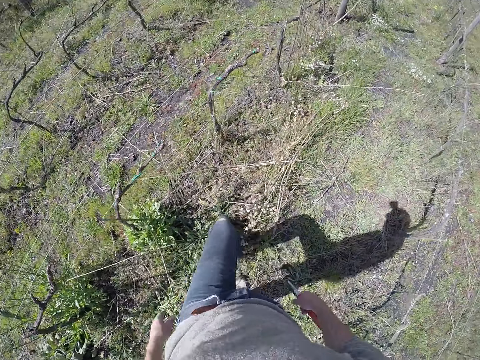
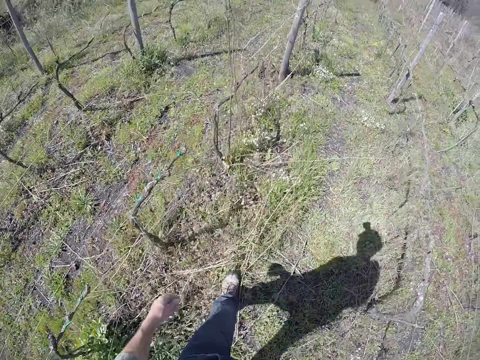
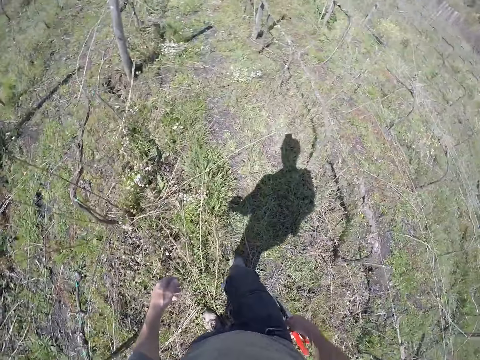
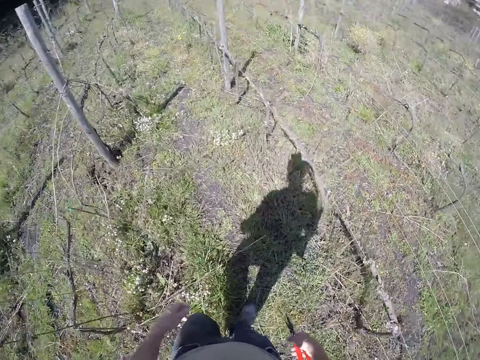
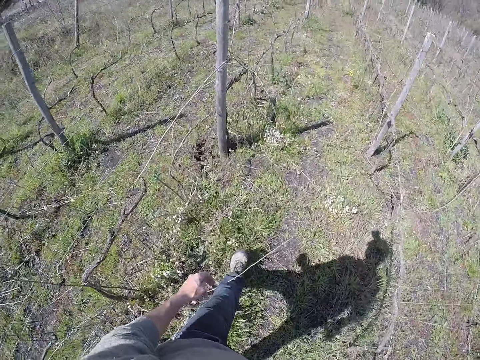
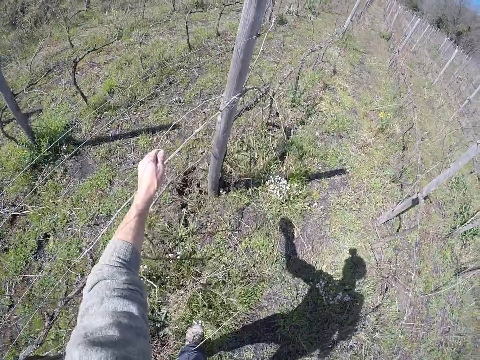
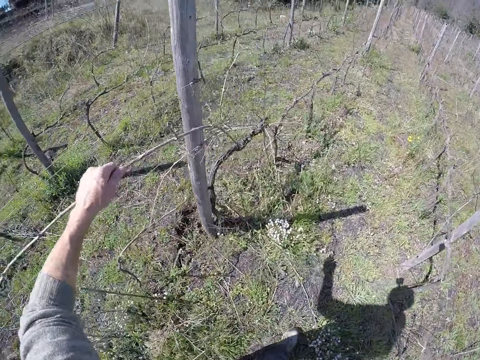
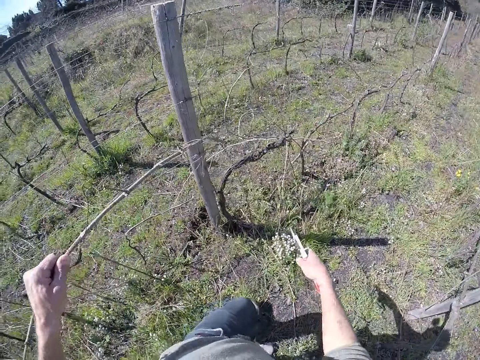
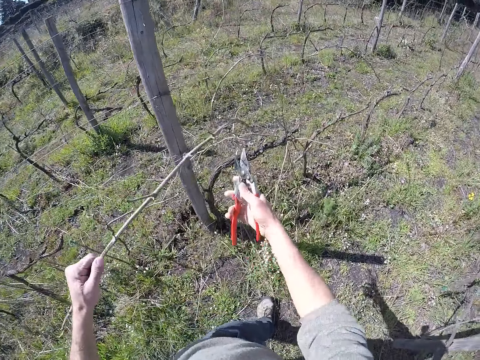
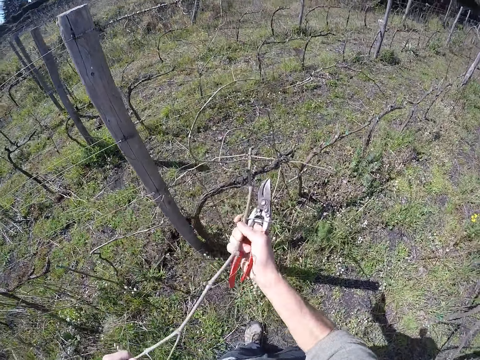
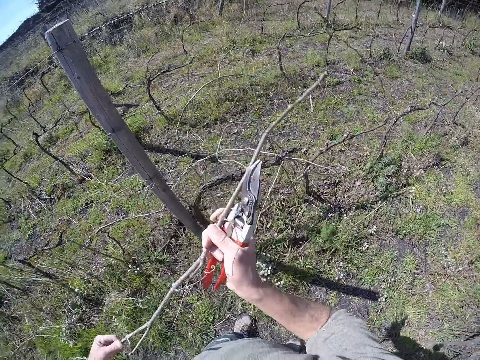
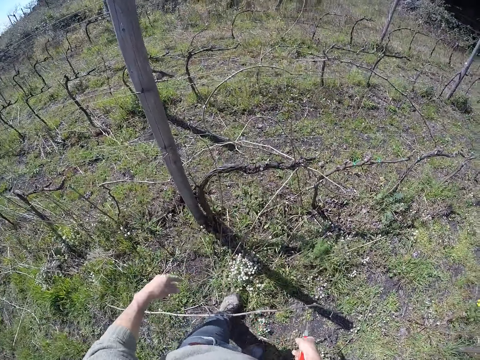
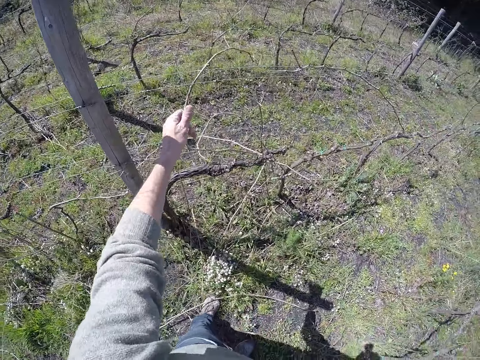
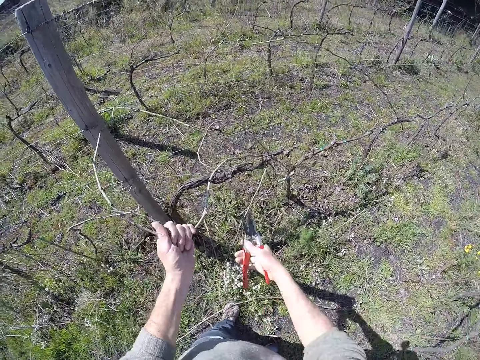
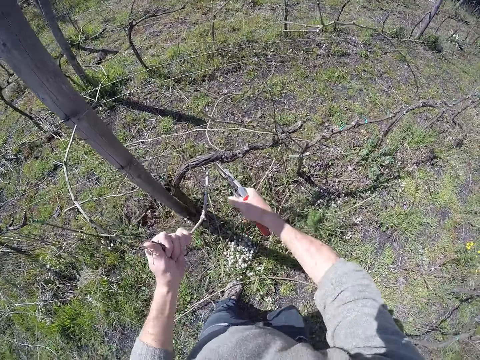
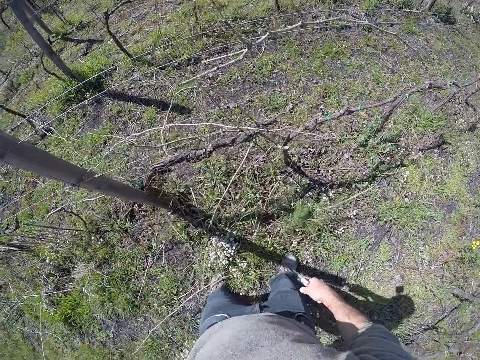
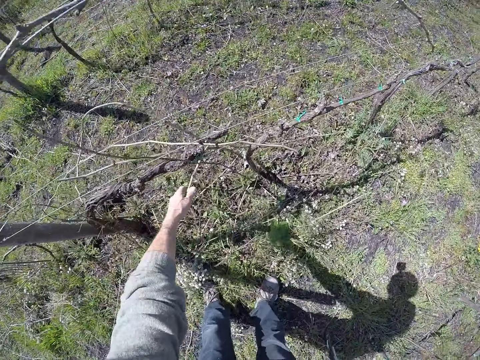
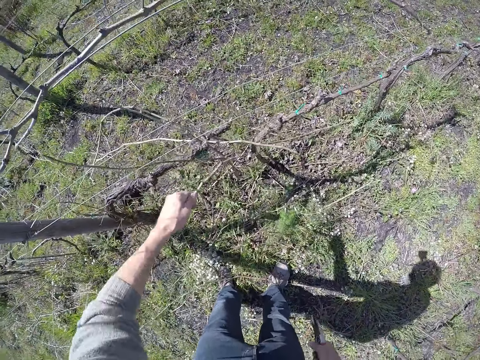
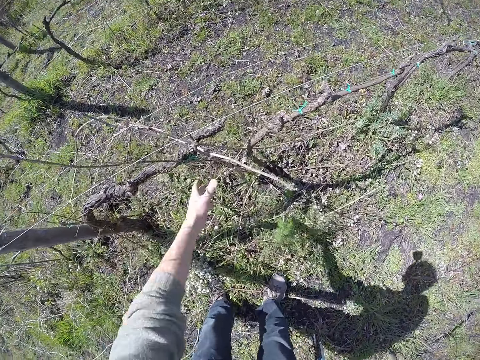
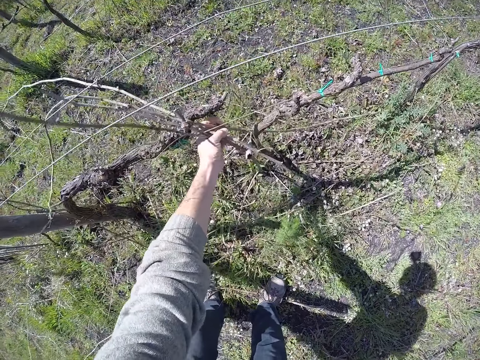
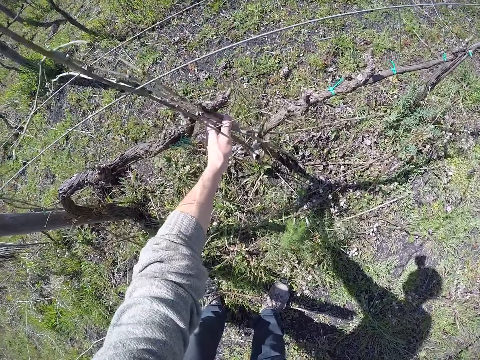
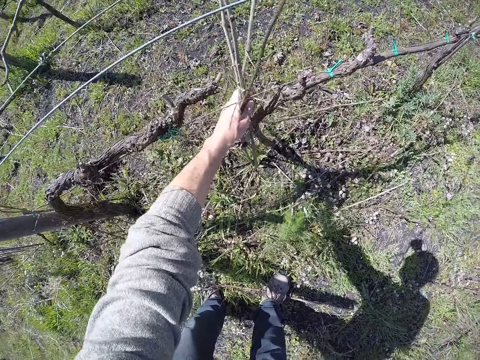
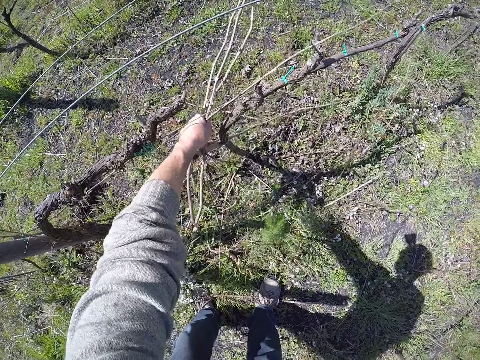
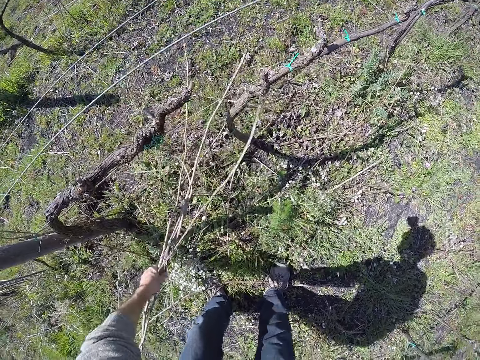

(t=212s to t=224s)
The camera wearer walks in the garden. He pulls a dried twig from the wire fence post with his left hand. He removes the dried twig from the wire fence post with both hands. He drops the dried twig in both hands to the ground. He removes a dried twig from the wire fence post with his left hand. He cuts the dried twig with the secateur in his right hand. He drops the dried twig in his left hand on the ground. He removes a dried twig from the wire fence post with his left hand. He drops the dried twig in his left hand to the ground. He removes dried twigs from the wire fence post with his left hand.

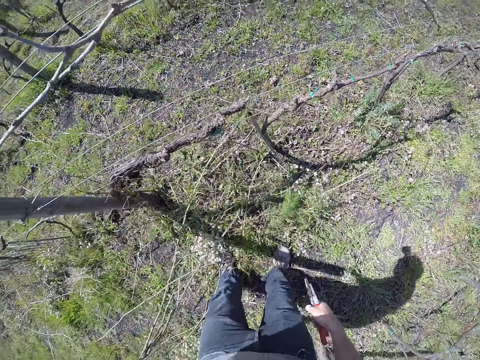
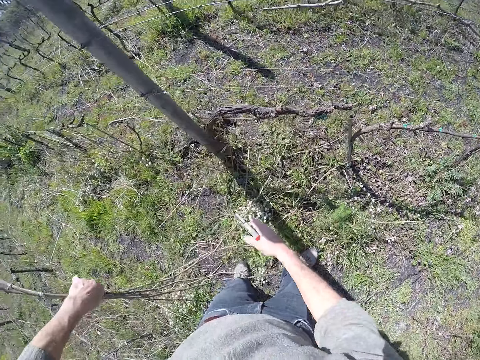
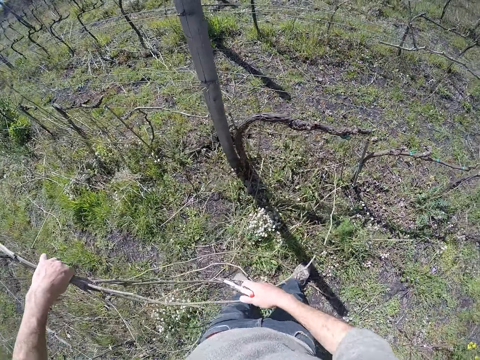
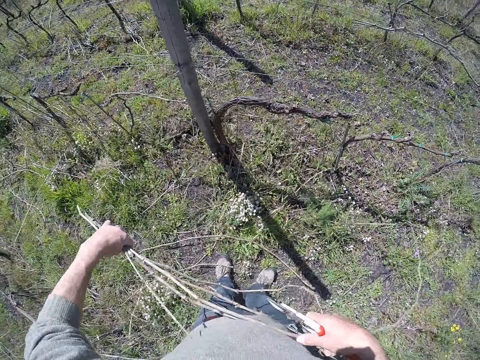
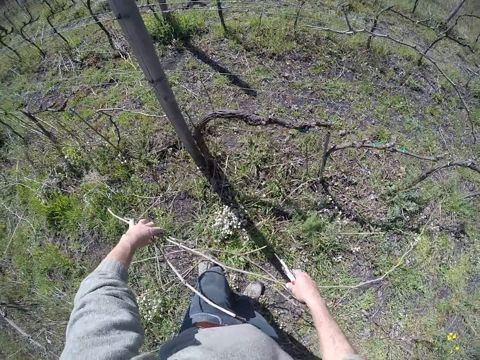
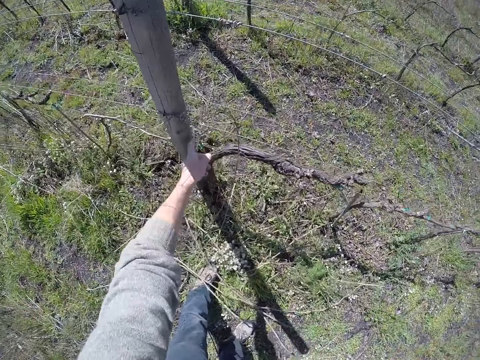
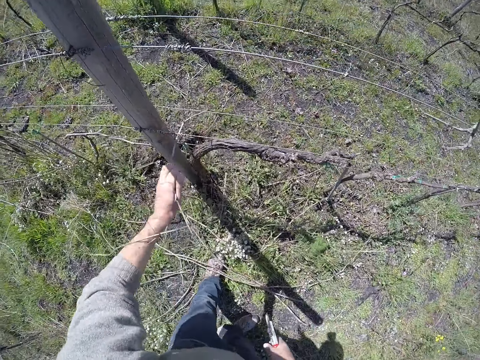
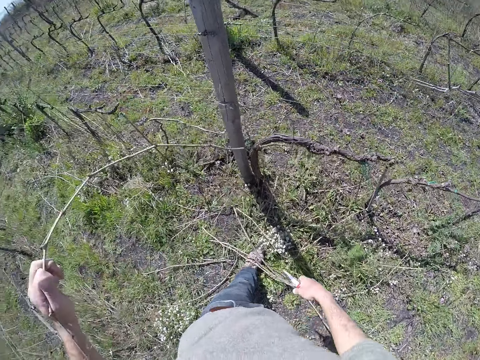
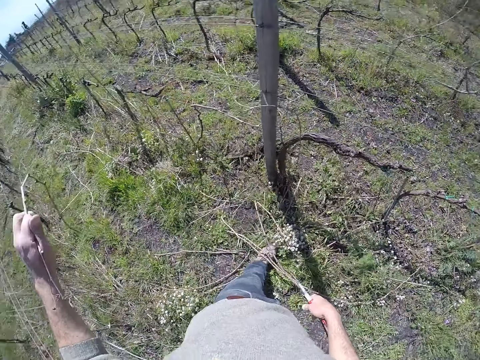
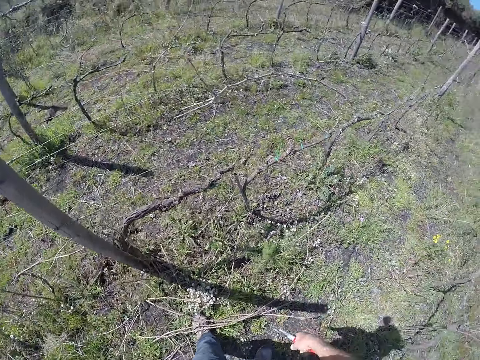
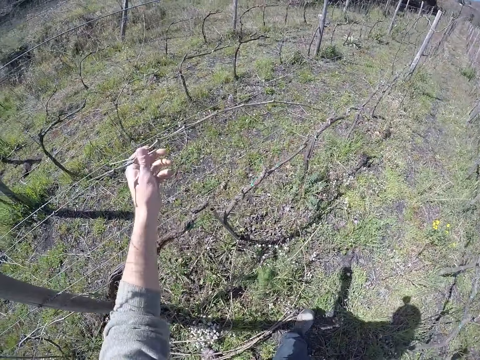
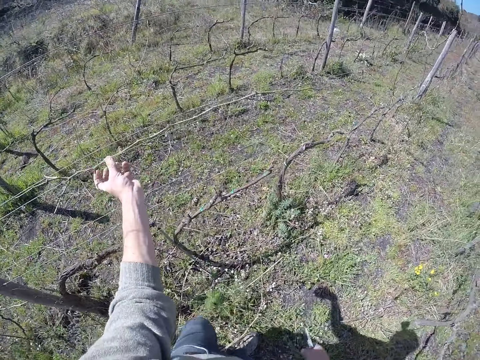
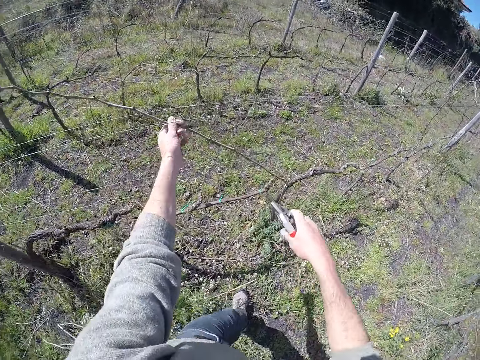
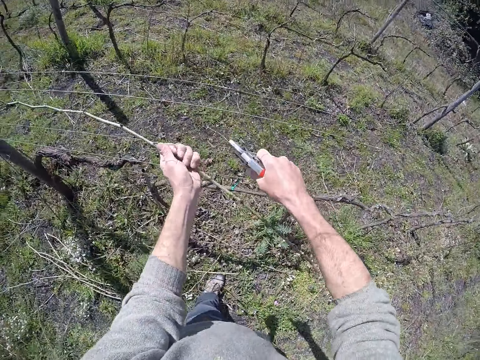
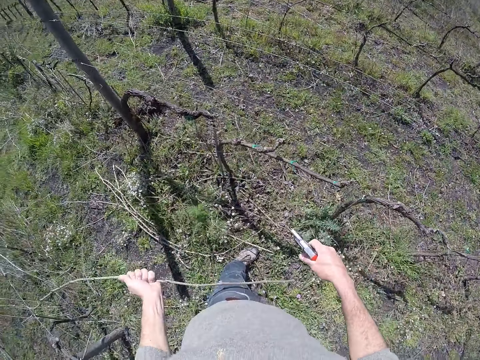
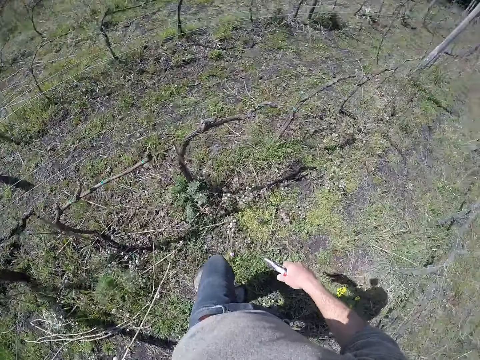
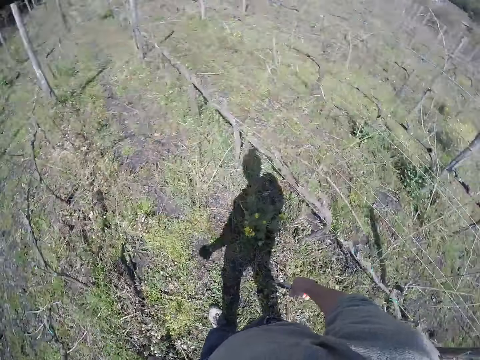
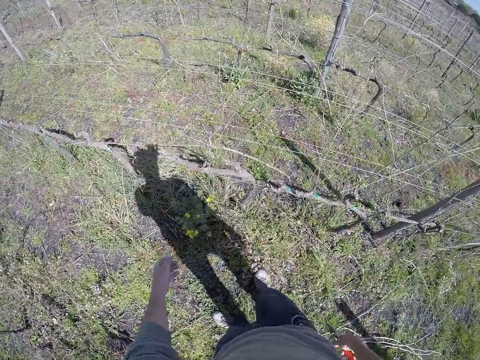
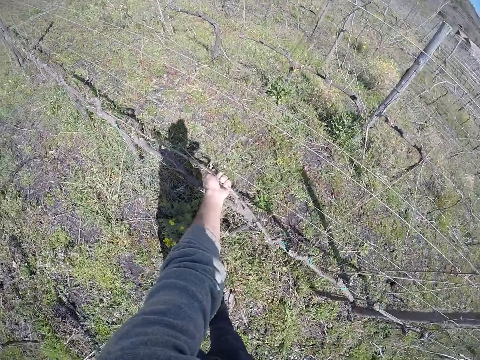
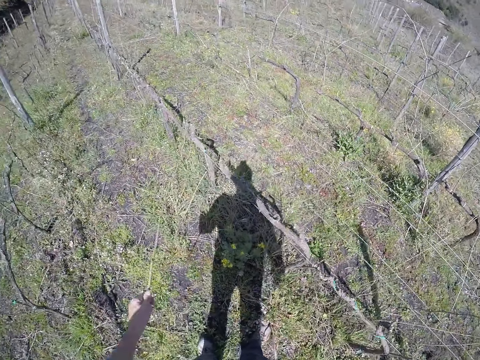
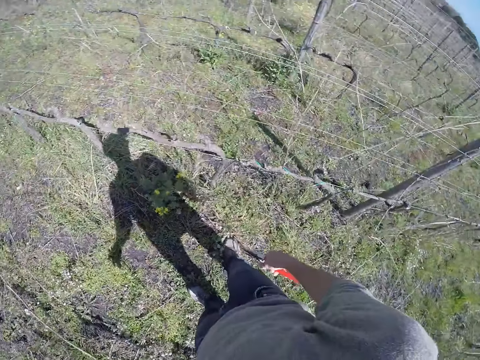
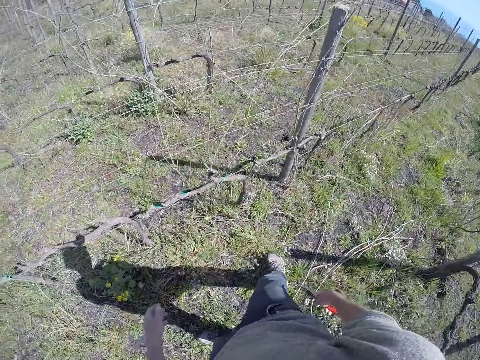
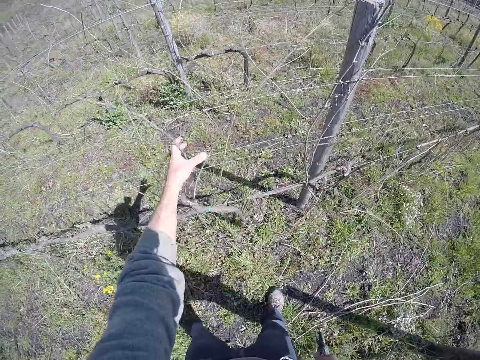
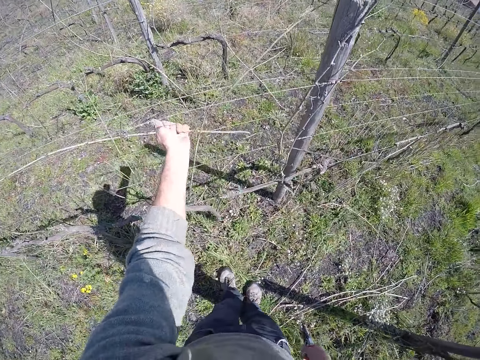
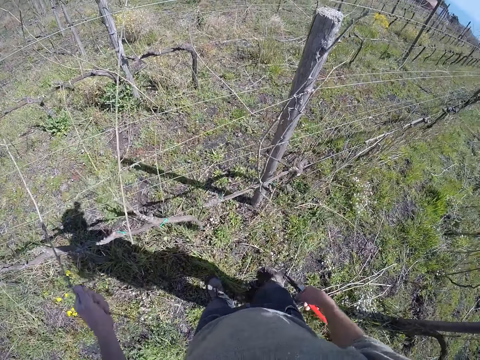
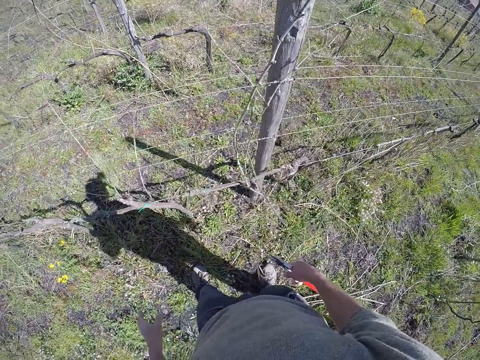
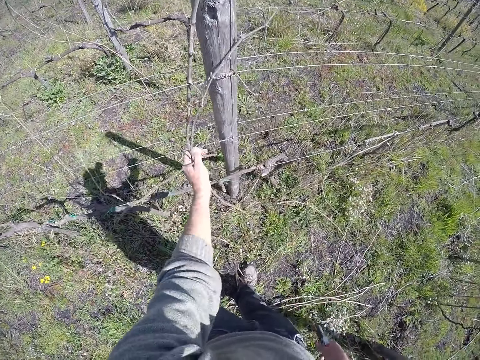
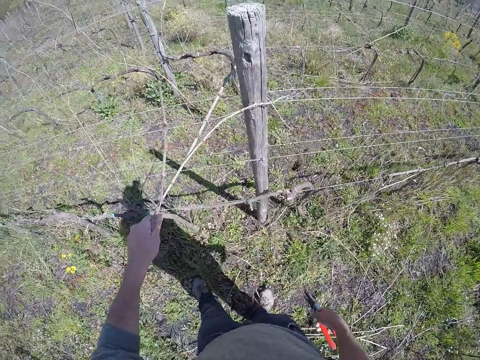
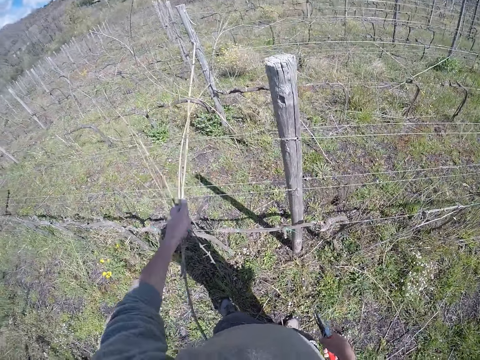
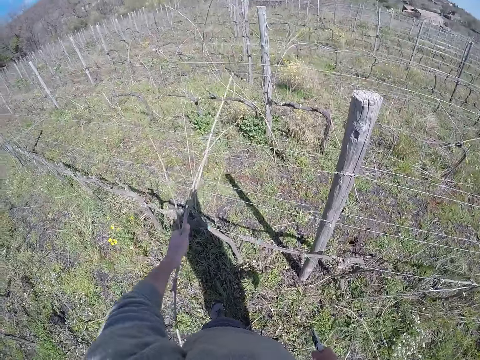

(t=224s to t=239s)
The camera wearer removes dried twigs from the wire fence post with both hands. He drops the dried twigs in both hands to the ground. He removes a dried twig from the wire fence post with his left hand. He drops the dried twig in his left hand to the ground. He removes a dried twig from the wire fence post with his left hand. He cuts a small rope between the dried twig and the wire fence post with the secateur in his right hand. He drops the dried twig in his left hand to the ground. He walks in the garden. He removes a dried twig from the wire fence post with his left hand. He puts a dry branch on the ground. He removes a dried twig from the wire fence post with his left hand. He puts a dry branch on the ground. He removes dried twigs from the wire fence post with his left hand.
